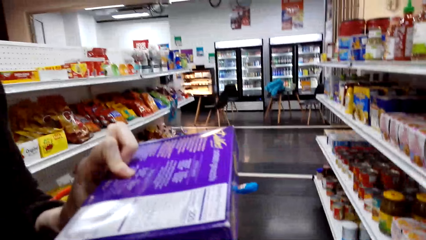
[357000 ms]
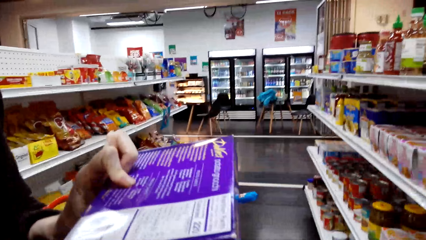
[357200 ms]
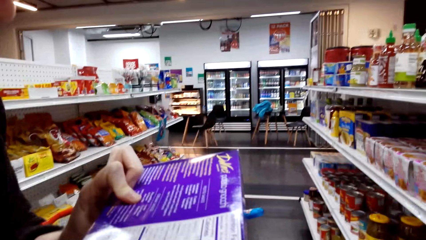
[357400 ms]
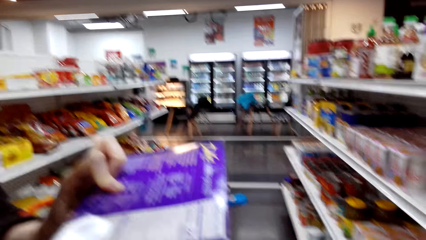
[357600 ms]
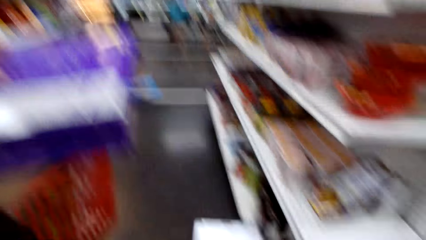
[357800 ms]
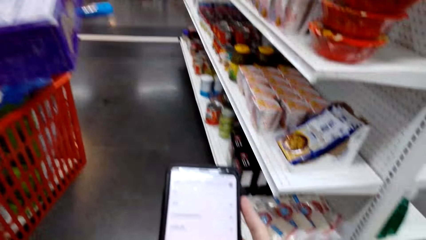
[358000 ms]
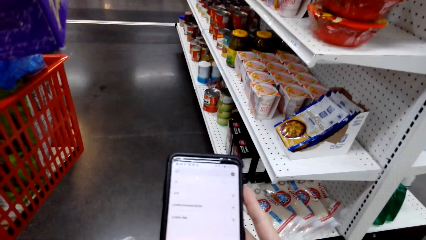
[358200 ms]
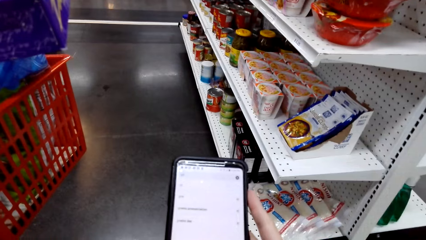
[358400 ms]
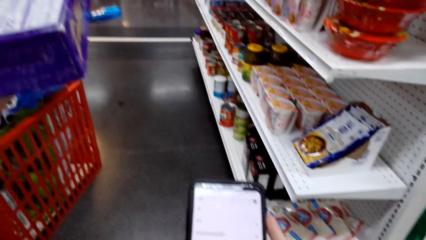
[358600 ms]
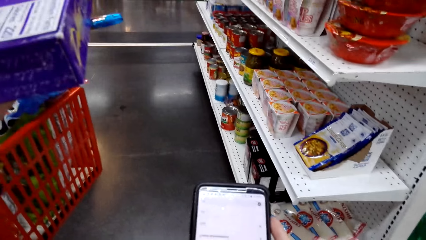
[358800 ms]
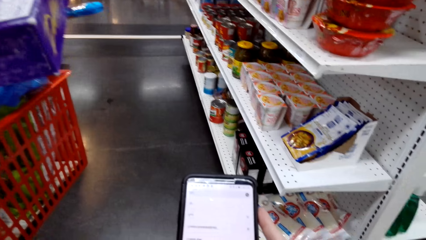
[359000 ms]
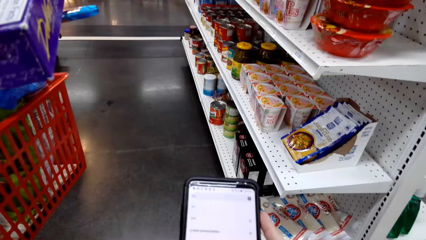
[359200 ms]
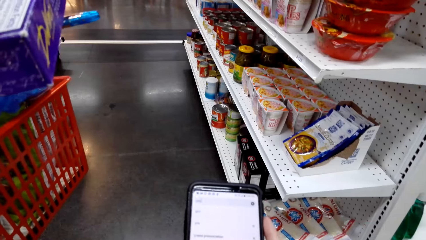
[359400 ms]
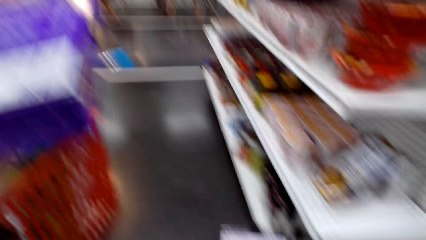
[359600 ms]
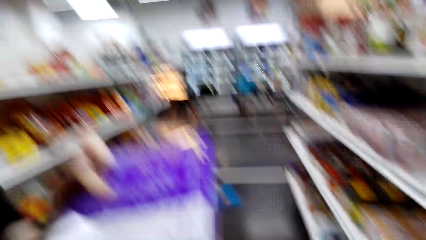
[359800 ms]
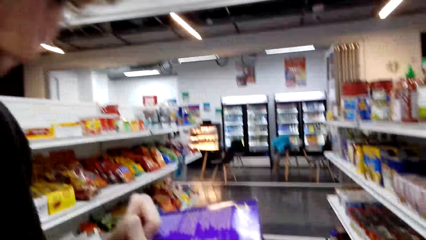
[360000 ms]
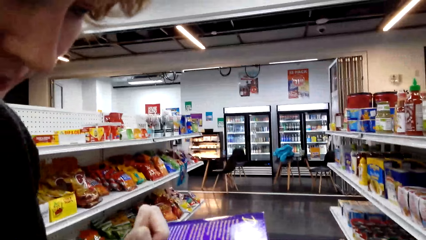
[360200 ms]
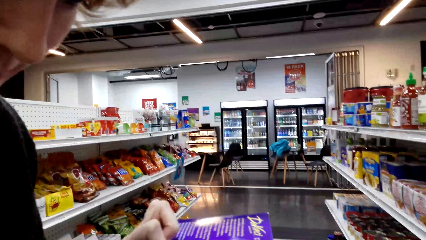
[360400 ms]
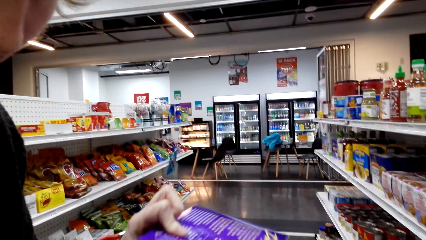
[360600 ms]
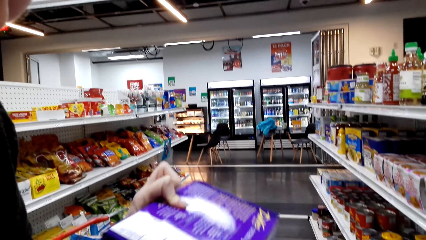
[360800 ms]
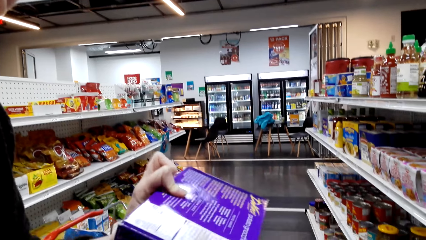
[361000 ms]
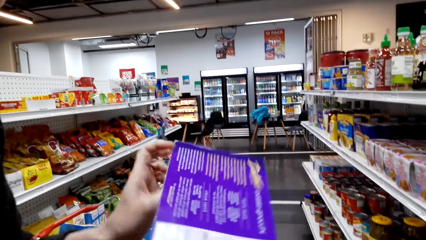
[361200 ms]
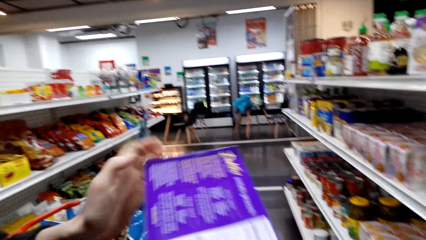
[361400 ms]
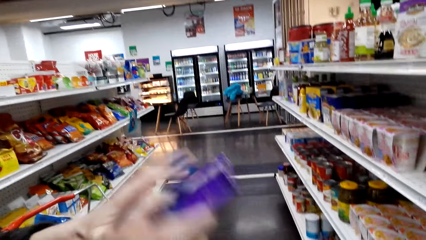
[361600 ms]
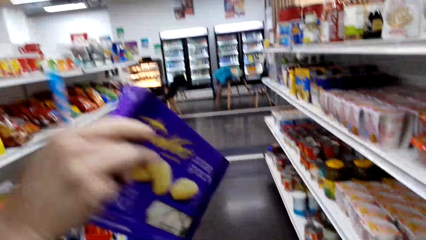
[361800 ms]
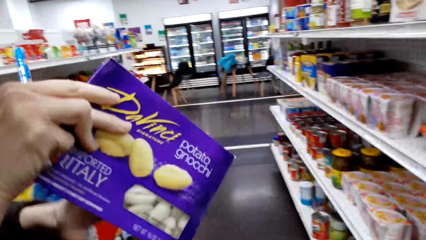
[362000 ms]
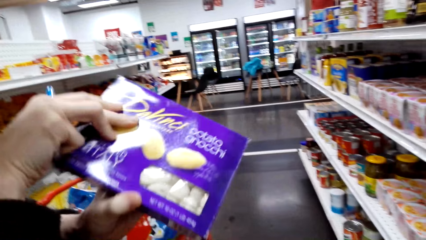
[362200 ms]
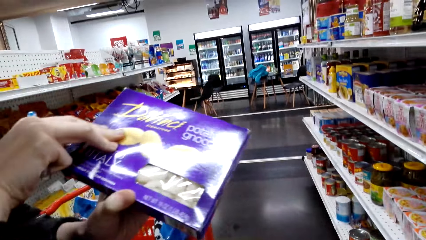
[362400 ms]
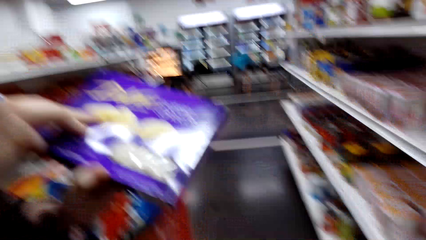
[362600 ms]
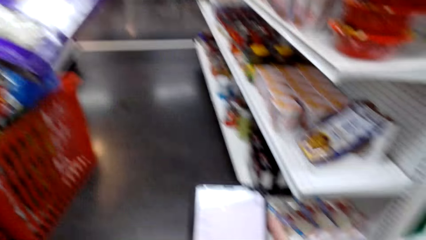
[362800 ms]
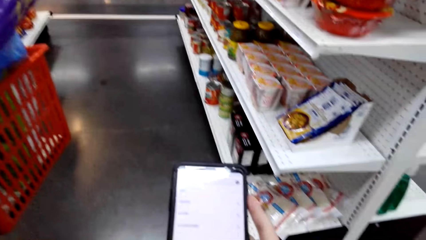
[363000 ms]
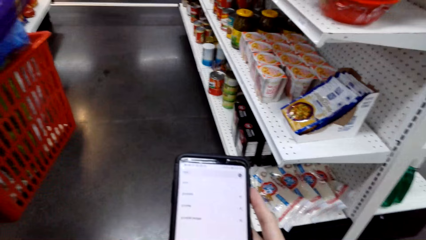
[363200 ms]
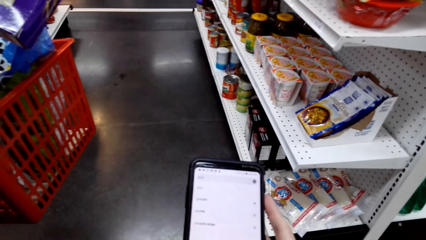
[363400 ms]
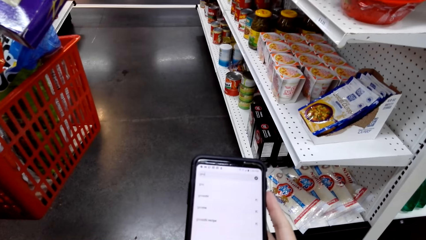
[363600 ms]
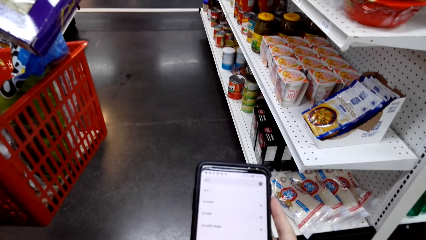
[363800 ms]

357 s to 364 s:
The camera wearer uses the phone.

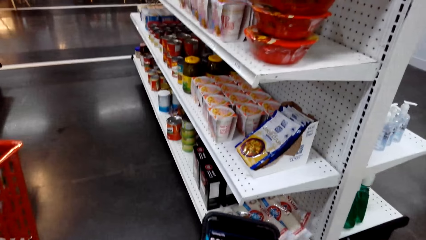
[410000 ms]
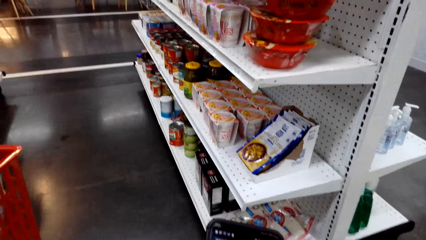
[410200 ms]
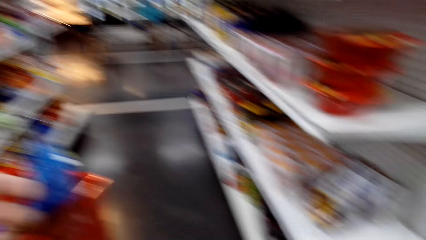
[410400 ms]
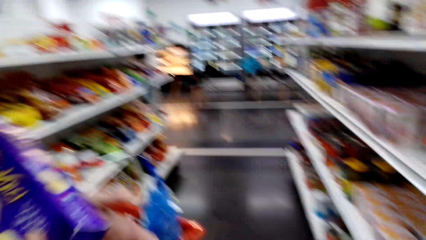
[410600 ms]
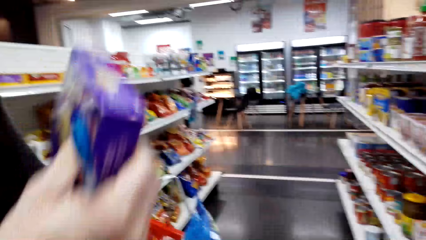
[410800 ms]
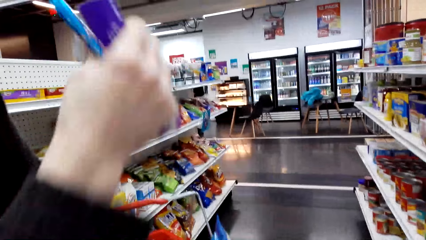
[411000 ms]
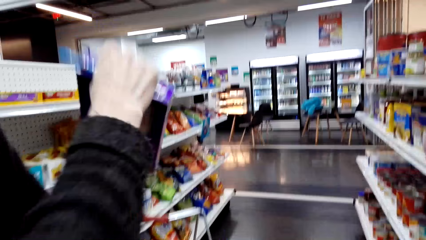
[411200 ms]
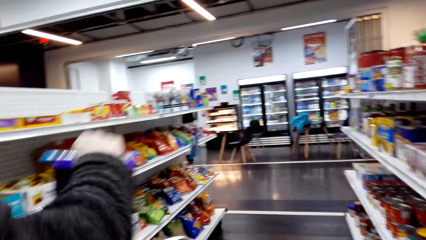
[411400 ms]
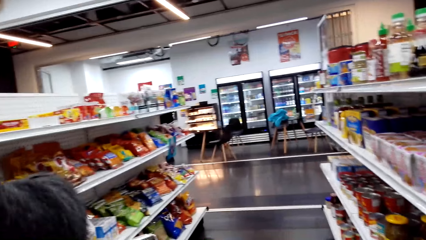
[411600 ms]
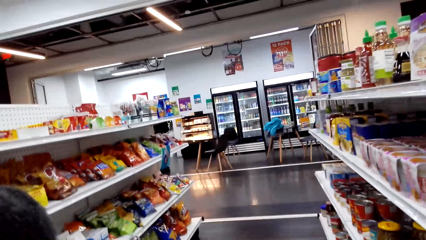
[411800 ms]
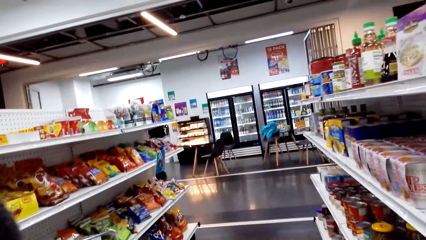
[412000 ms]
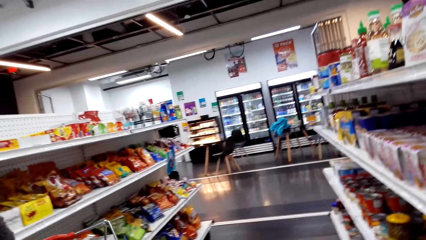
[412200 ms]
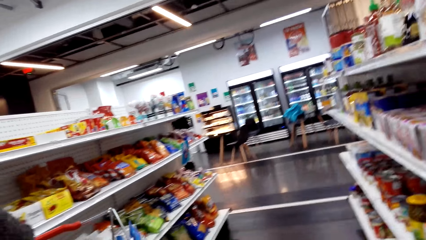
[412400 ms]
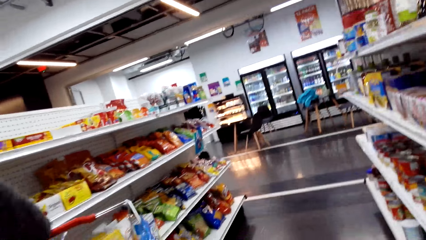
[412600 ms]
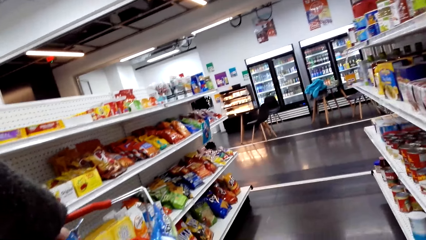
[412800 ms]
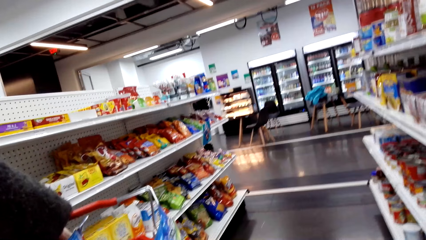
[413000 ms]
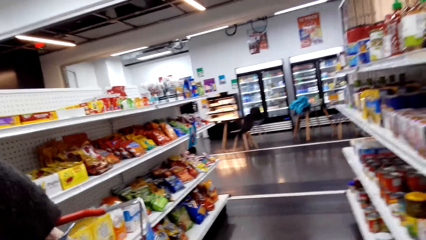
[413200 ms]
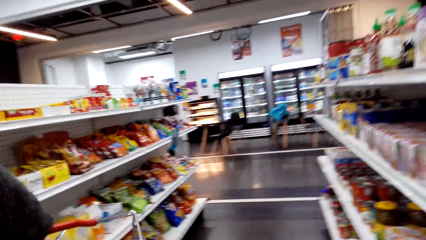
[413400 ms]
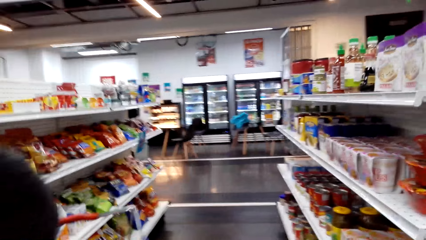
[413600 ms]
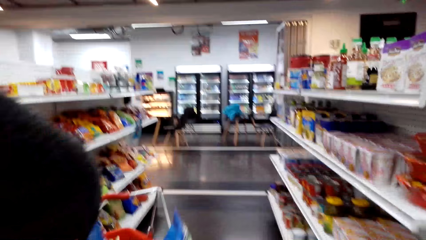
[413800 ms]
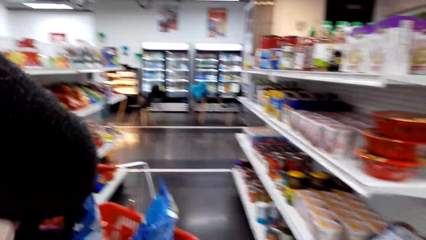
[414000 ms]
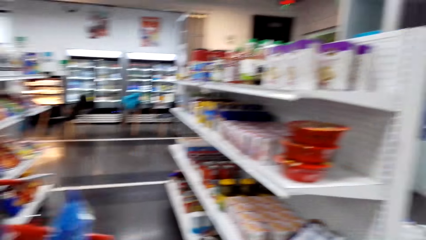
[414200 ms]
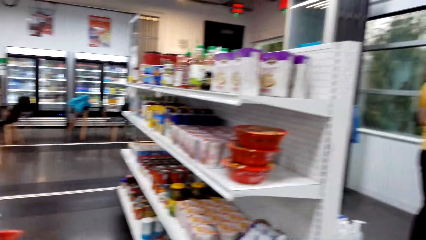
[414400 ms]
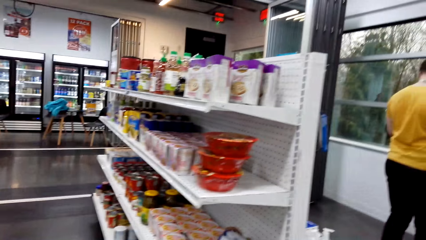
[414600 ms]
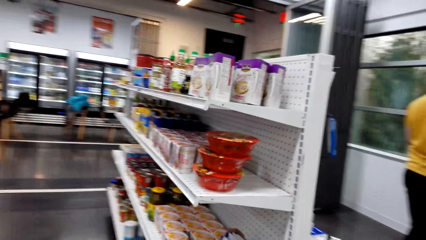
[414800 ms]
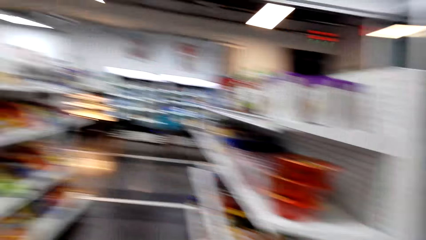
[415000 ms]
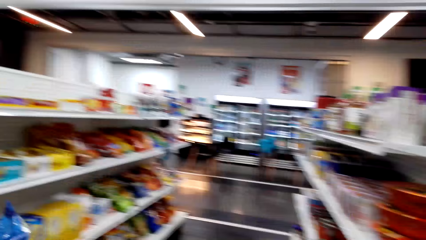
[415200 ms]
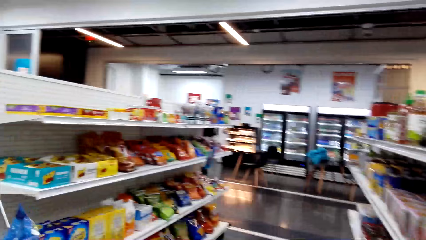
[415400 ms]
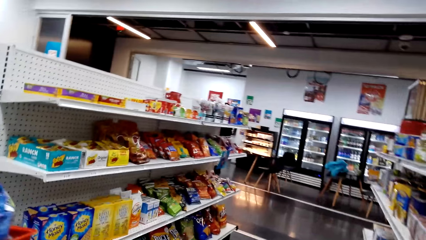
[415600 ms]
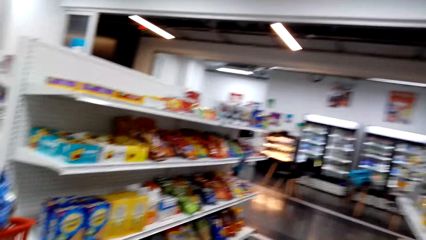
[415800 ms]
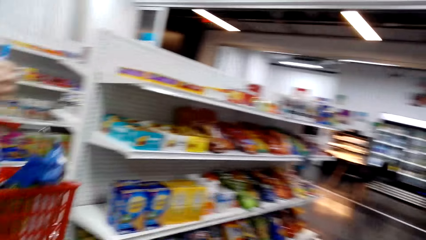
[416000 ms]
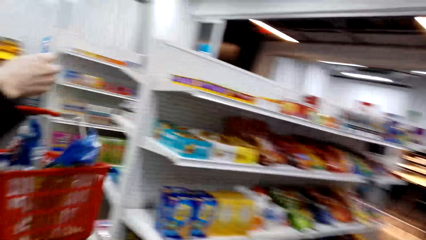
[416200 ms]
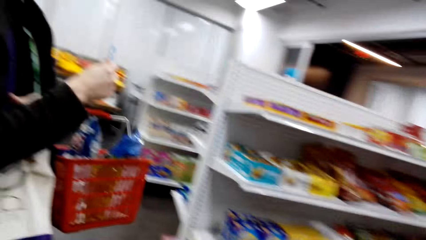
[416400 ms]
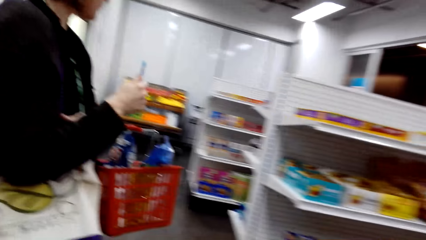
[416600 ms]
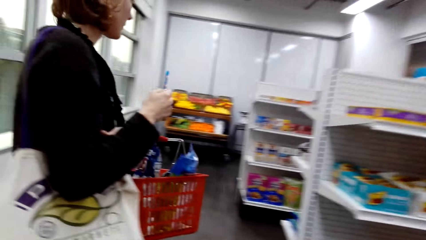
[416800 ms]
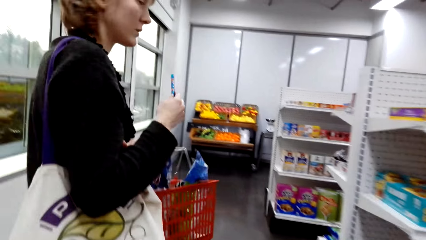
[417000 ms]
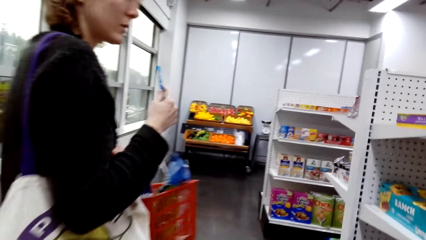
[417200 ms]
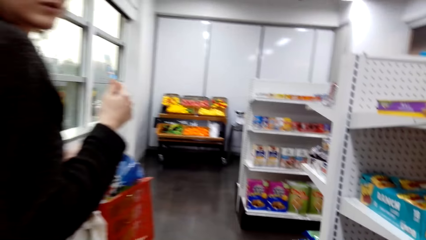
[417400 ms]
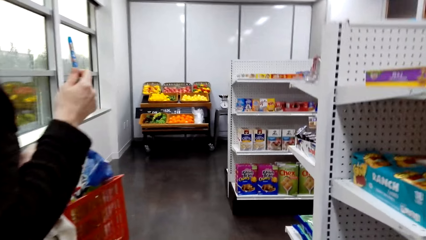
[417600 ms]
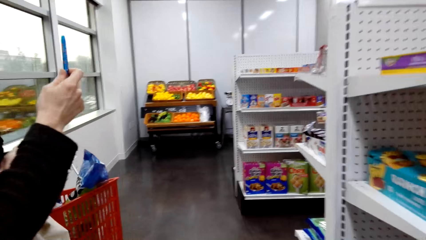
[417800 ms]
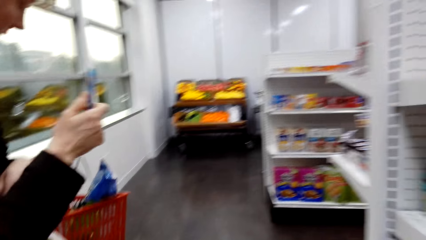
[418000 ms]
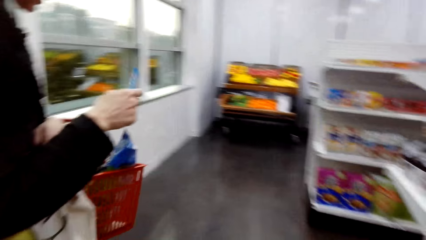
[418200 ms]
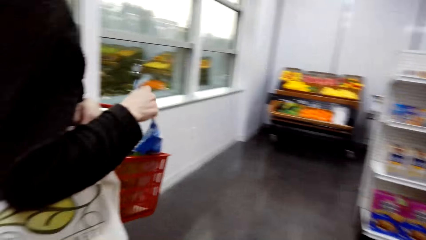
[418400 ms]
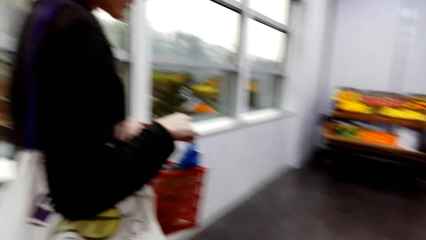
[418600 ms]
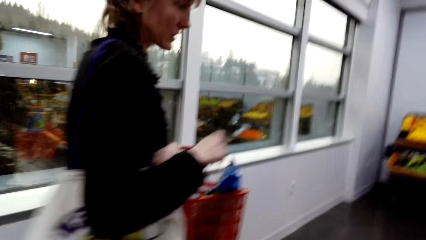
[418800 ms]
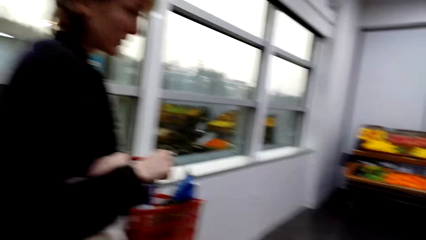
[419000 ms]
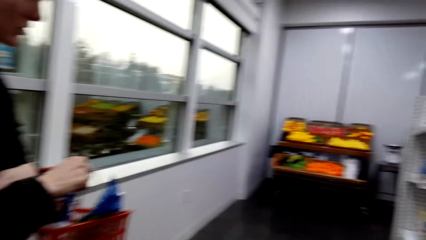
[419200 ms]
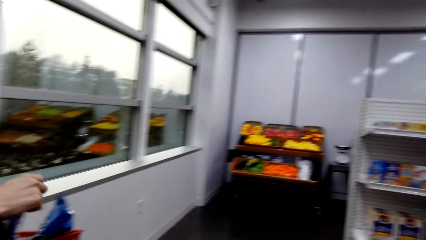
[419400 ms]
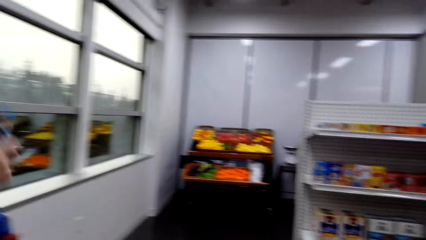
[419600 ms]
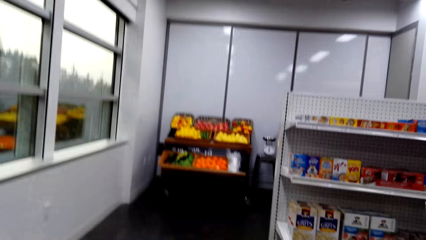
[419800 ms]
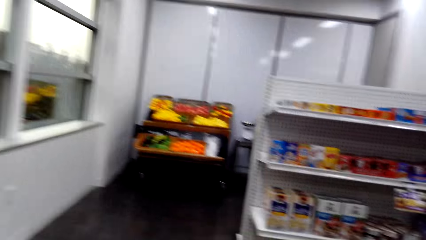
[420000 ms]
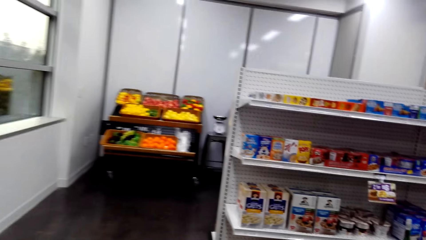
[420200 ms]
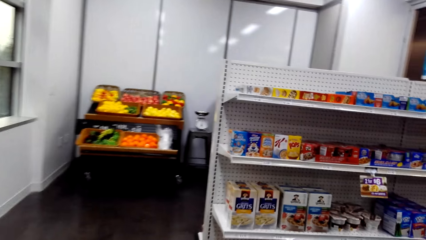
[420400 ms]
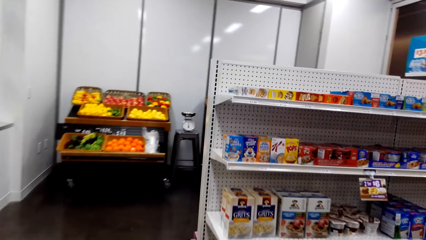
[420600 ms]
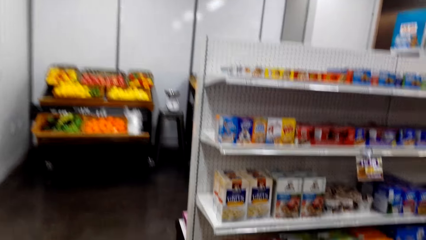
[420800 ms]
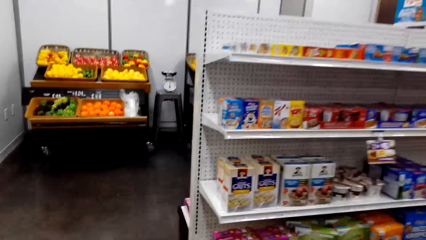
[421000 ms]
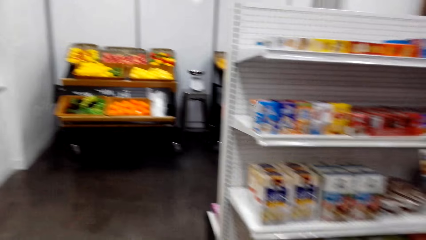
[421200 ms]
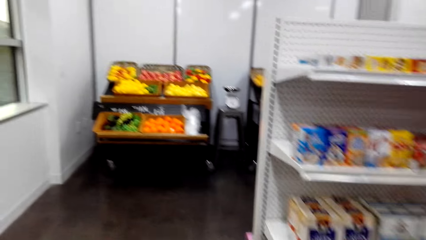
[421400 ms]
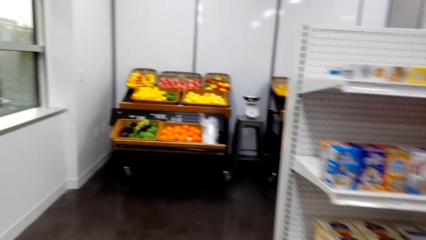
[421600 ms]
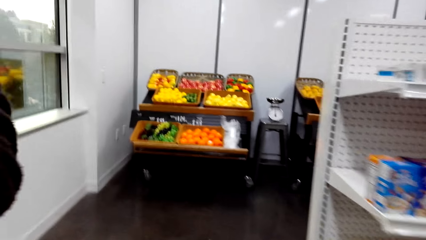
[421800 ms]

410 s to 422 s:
A person puts the food item back in the basket. The camera wearer looks around. They follow the person. The person walks away.
